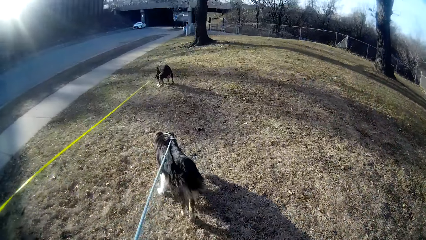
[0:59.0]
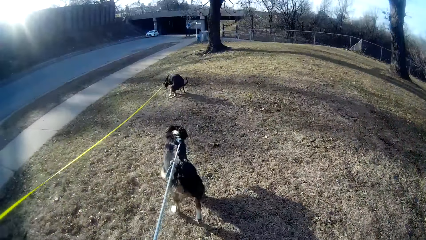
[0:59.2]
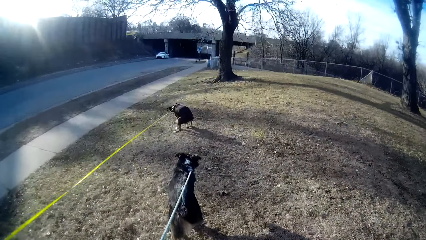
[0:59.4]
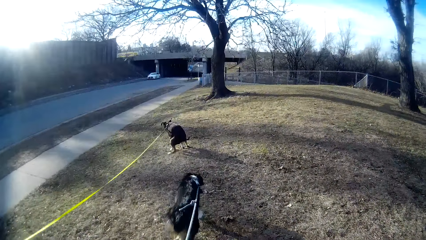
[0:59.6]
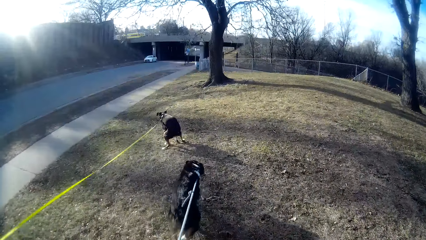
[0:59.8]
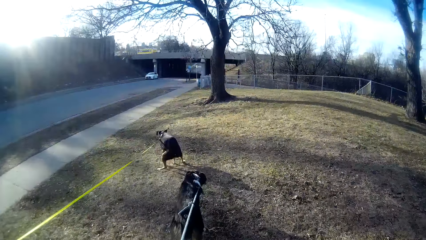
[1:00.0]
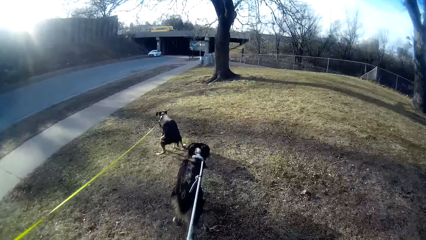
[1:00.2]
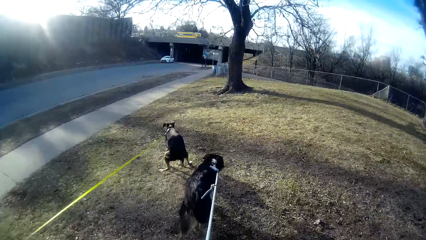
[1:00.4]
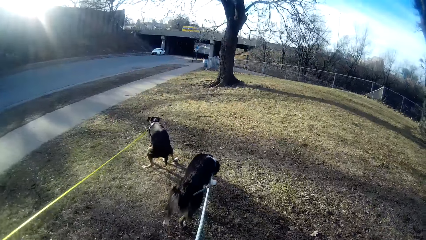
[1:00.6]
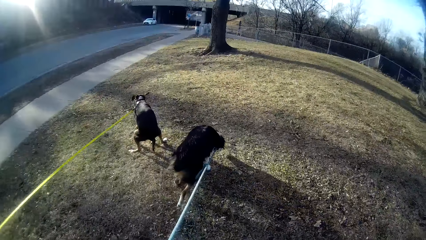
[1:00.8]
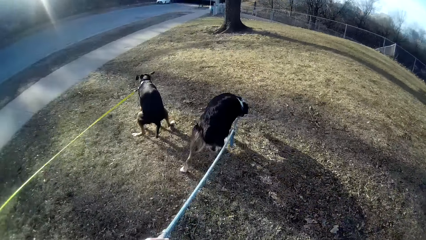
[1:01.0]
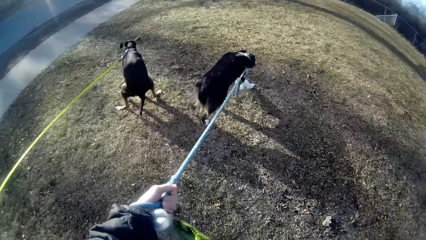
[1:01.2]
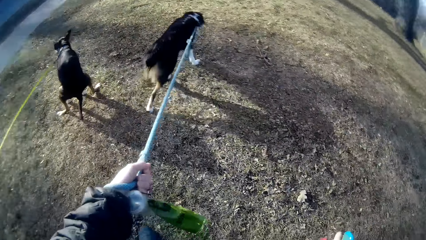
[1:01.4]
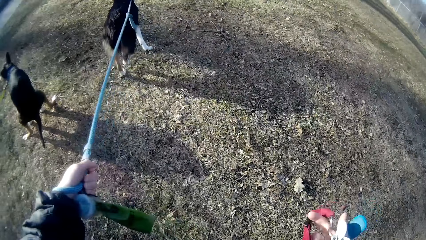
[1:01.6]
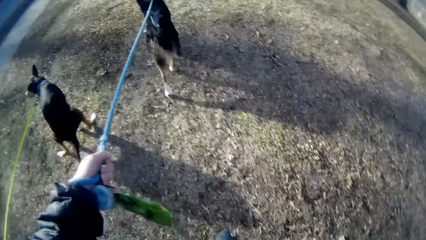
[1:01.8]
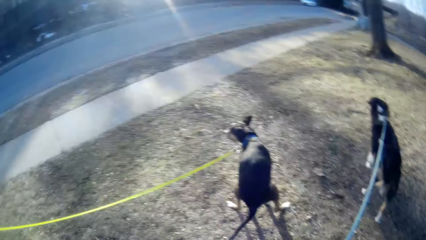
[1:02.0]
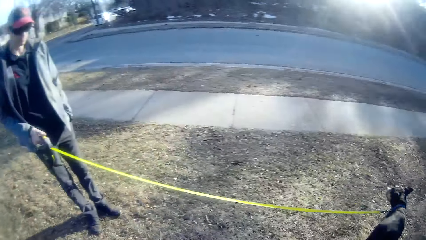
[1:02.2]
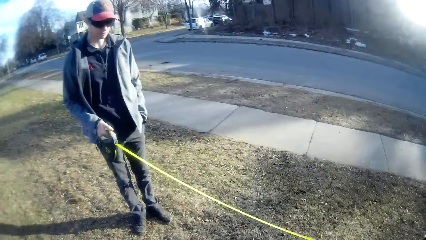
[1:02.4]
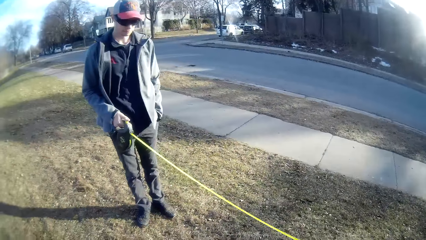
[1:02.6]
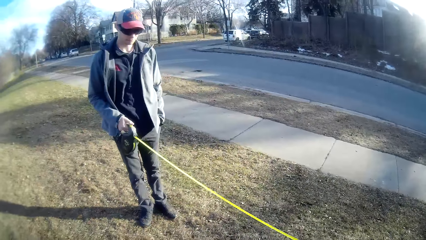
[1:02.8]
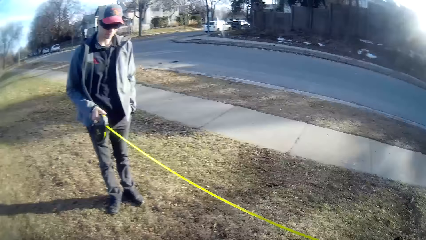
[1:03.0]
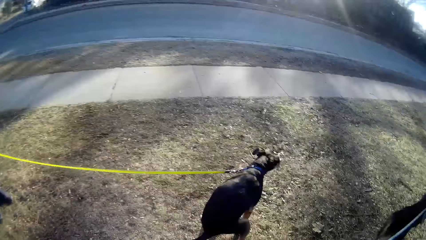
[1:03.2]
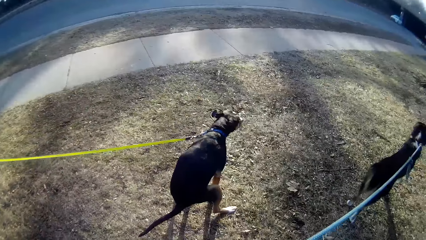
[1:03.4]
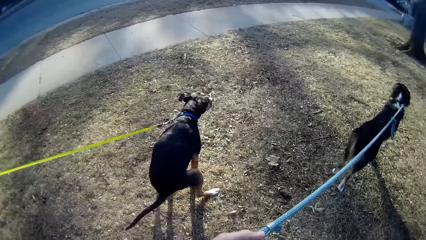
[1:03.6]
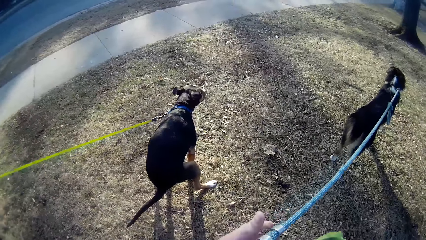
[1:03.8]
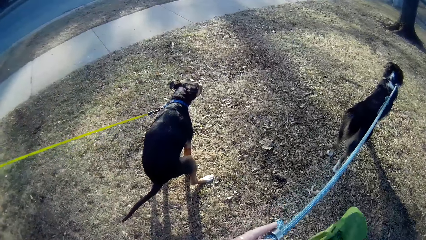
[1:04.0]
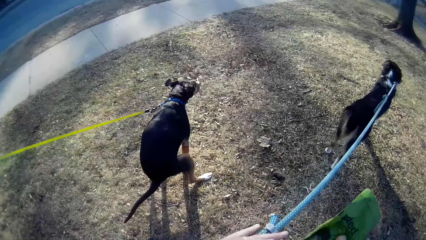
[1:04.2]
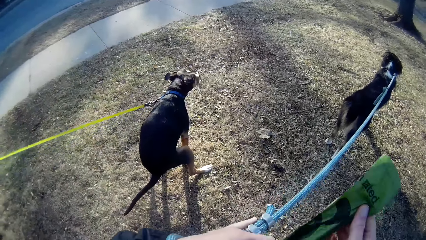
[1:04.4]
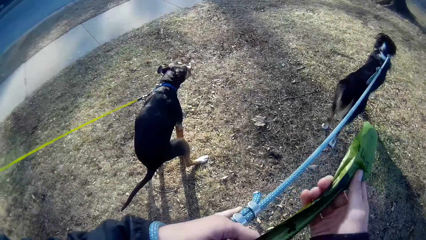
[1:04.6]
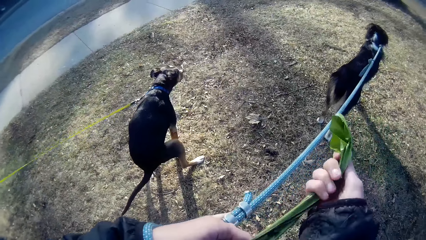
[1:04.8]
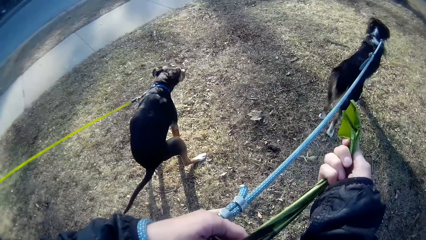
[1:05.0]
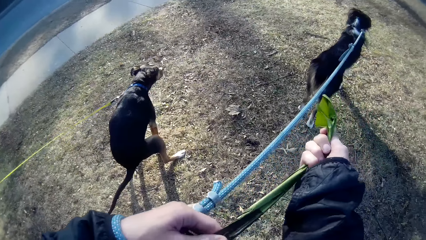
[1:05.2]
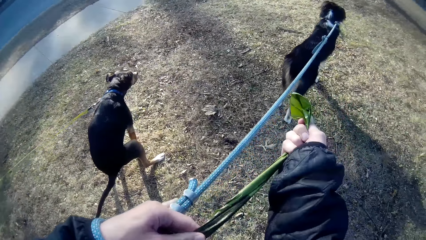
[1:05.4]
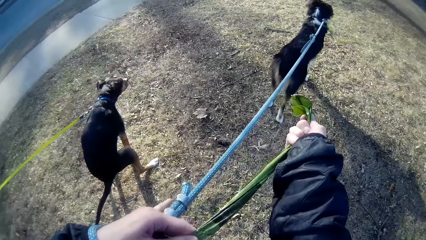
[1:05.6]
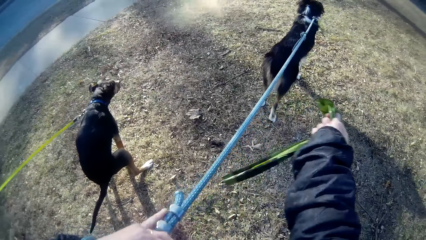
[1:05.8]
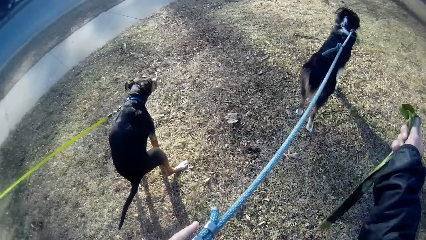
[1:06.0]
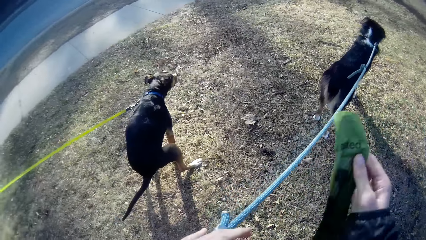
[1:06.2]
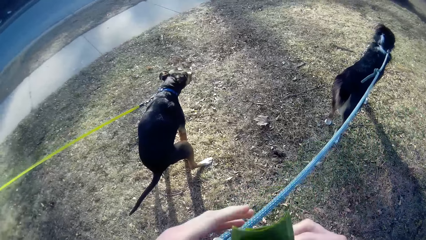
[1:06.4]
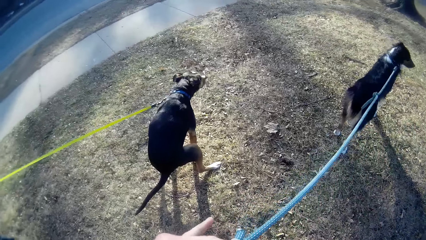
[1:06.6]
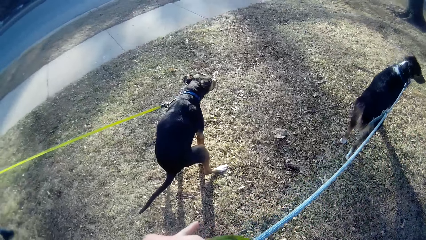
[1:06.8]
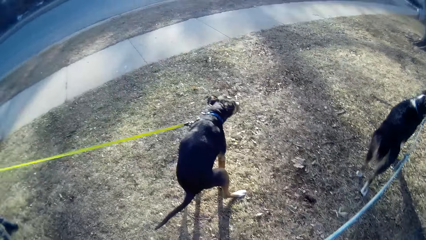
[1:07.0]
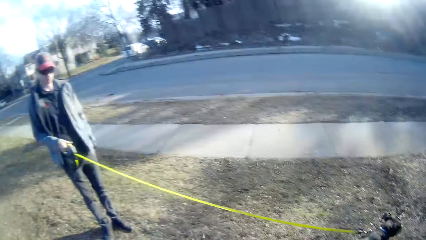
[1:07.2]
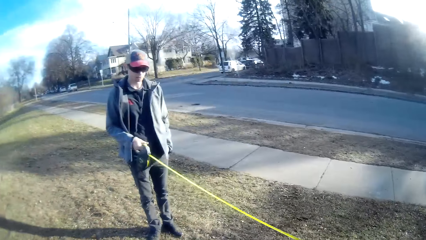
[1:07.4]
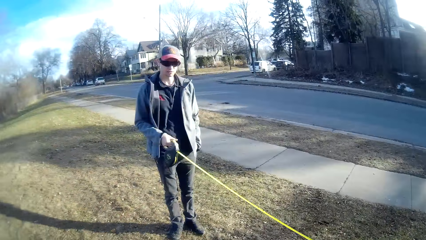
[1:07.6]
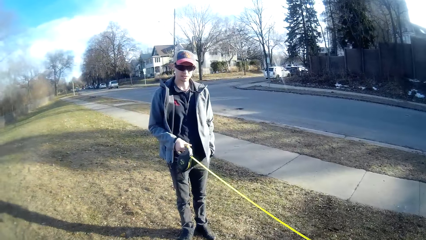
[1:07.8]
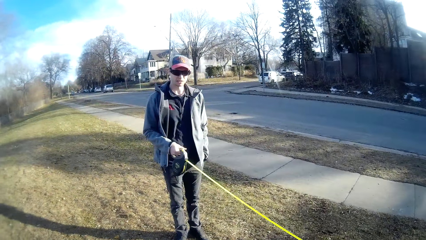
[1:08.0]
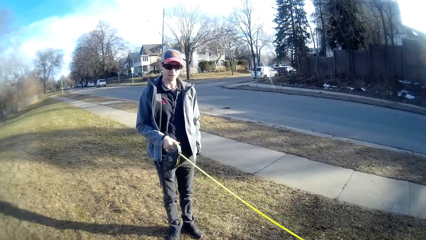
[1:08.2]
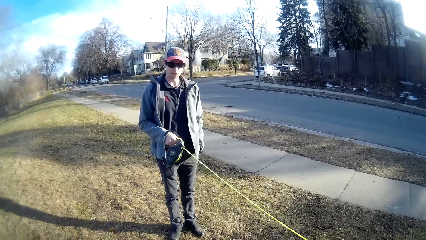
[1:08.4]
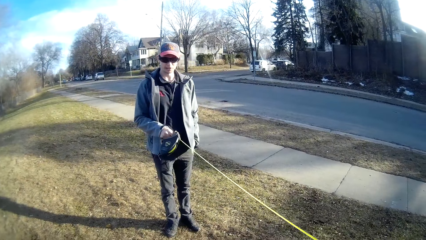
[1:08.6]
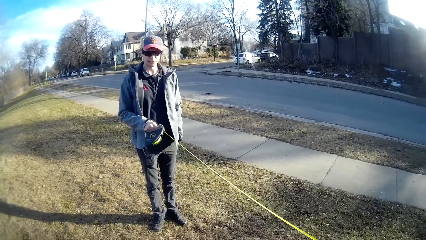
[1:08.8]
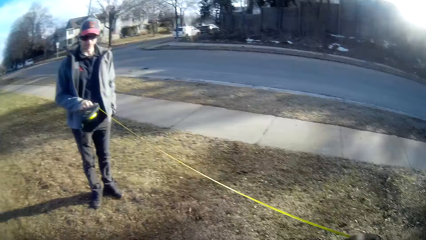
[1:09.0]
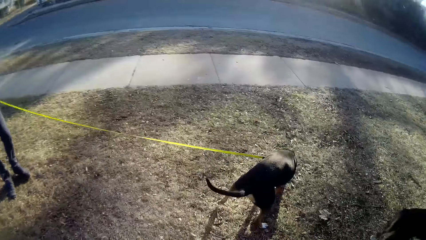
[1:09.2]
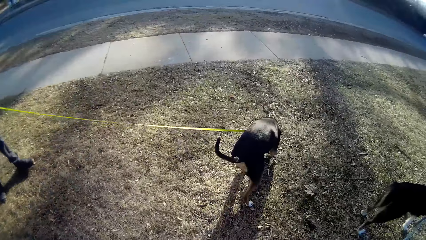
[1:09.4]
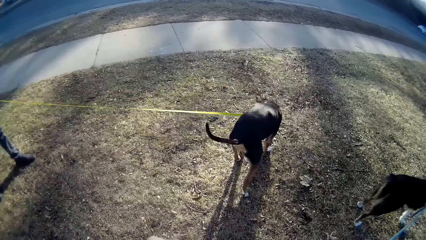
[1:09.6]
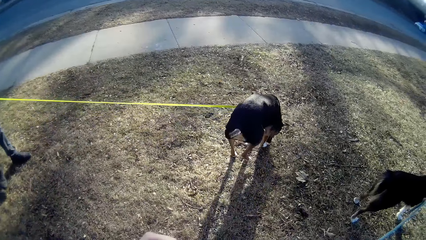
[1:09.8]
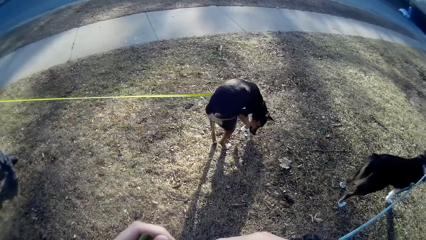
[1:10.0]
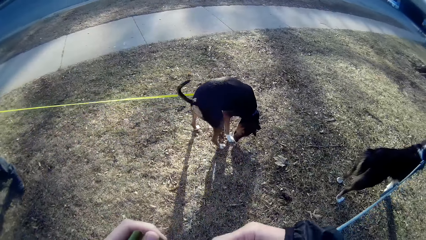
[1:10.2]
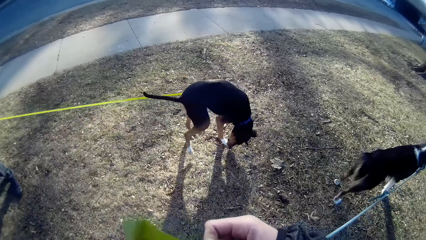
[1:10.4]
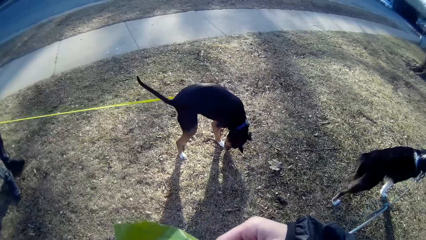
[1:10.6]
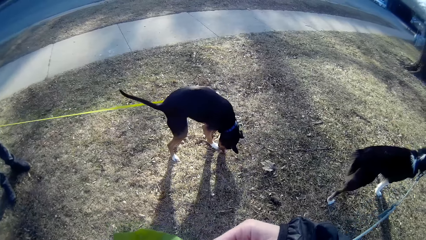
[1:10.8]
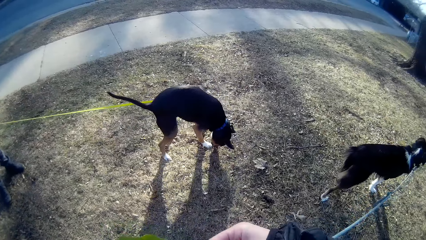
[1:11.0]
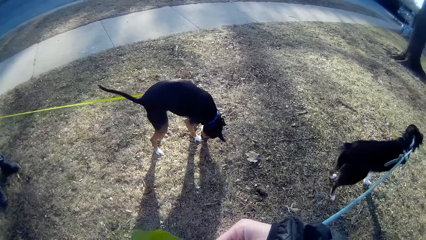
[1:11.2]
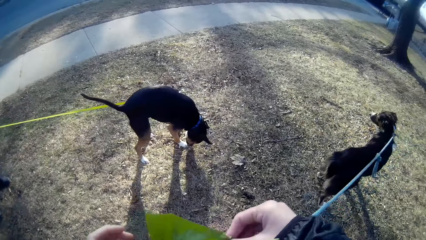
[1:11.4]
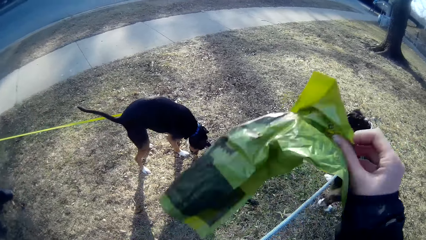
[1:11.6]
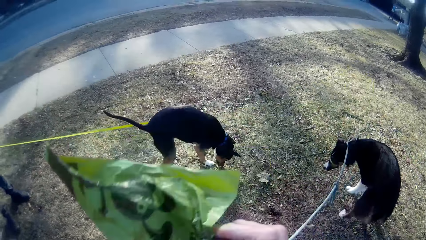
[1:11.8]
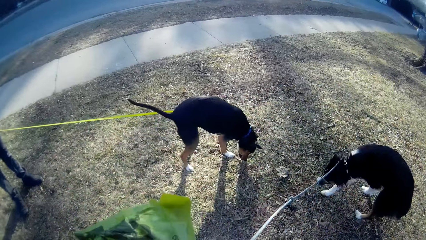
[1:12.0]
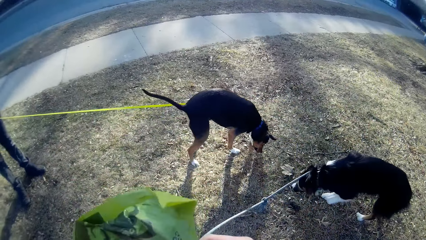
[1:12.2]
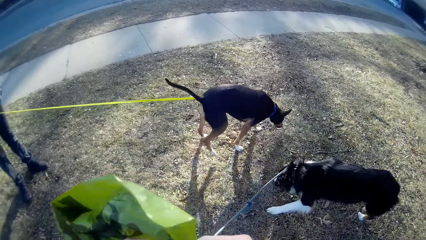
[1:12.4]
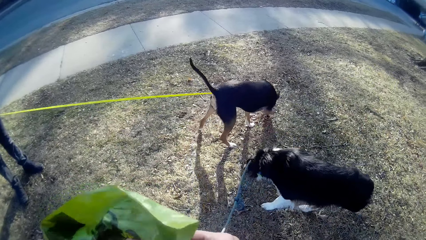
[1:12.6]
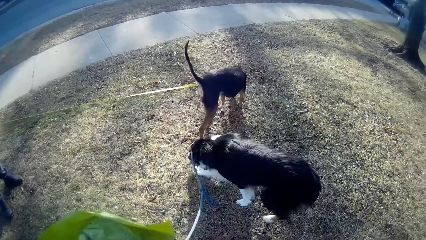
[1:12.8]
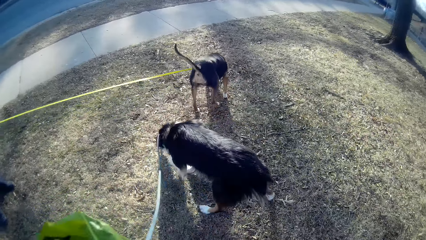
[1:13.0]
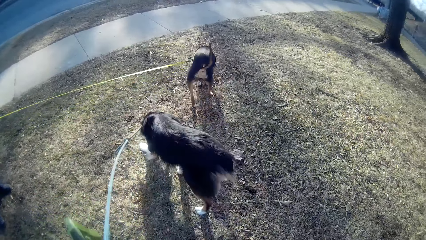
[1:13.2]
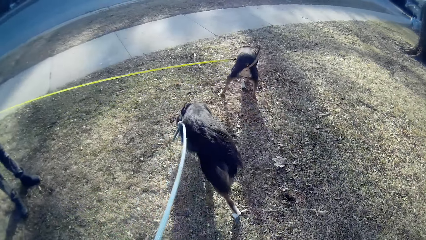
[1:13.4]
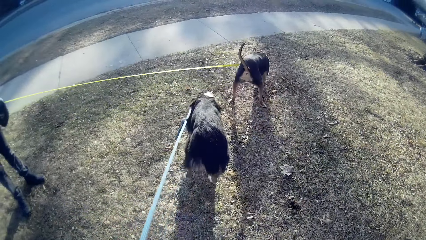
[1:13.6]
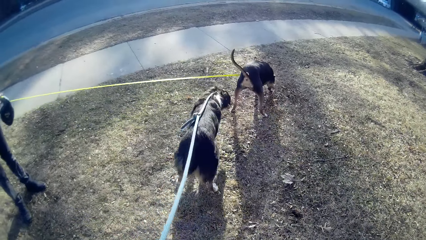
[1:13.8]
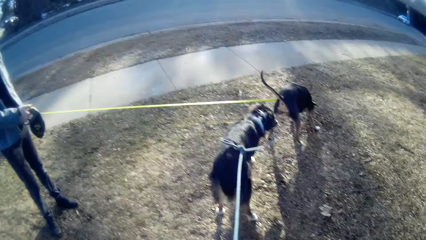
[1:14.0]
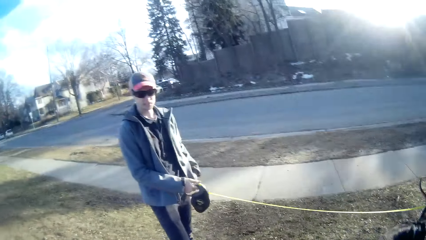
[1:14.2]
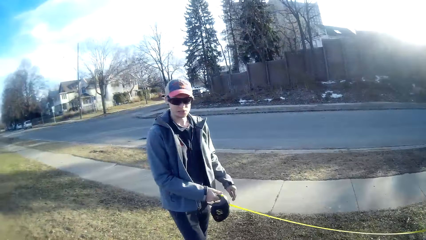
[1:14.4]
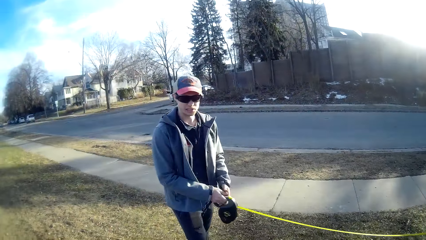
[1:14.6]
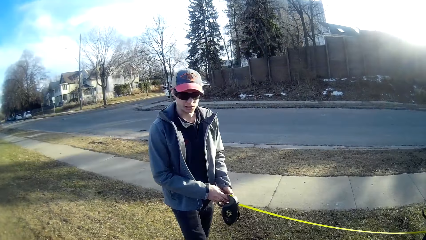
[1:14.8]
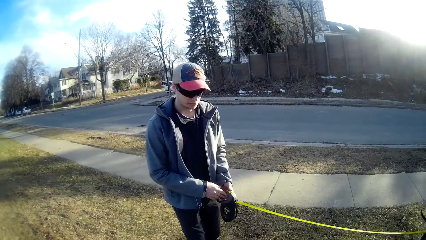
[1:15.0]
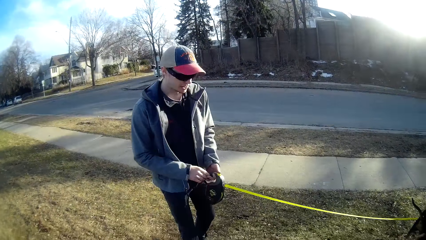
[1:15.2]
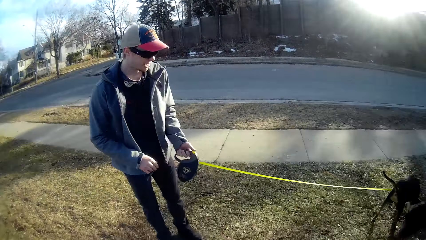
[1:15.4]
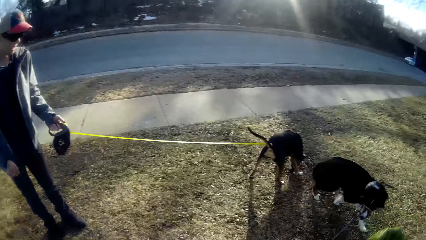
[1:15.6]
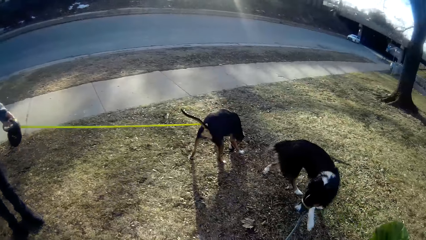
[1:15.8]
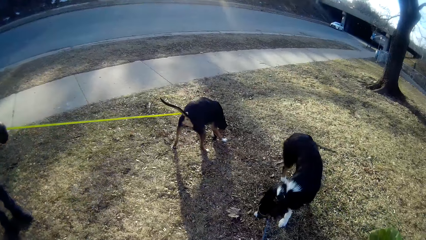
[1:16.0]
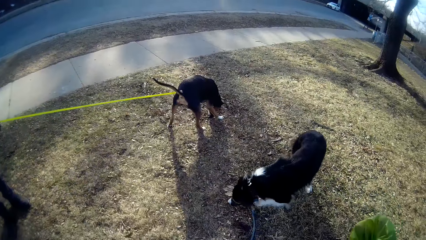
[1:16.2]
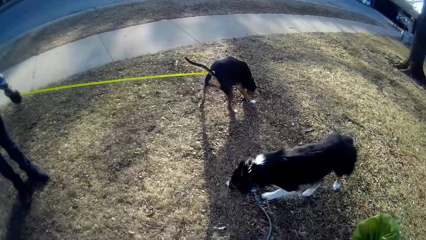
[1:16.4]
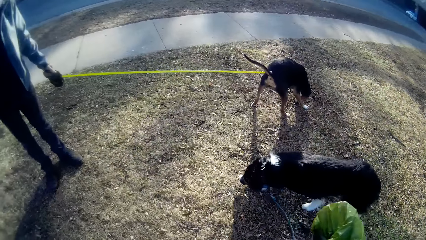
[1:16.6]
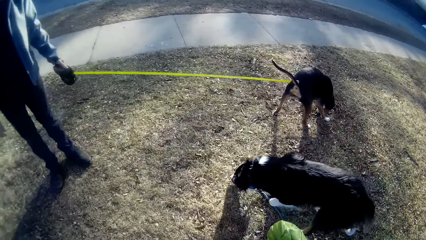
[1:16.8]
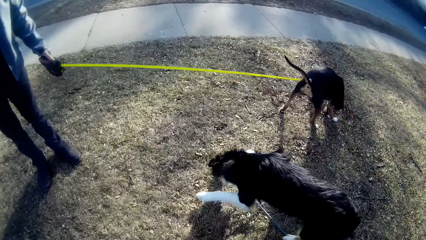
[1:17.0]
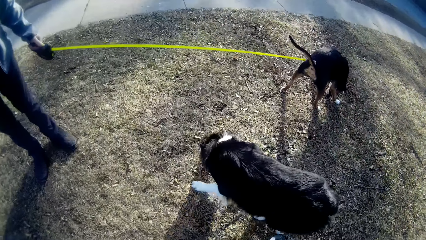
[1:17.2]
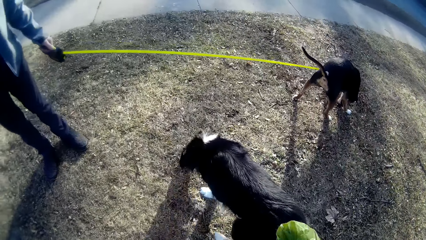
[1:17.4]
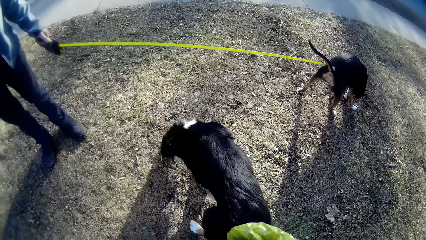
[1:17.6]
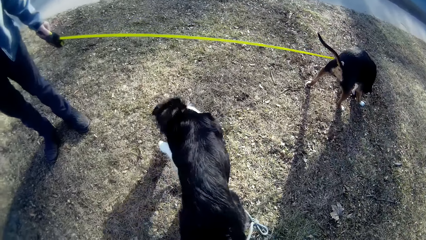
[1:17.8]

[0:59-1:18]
The dog urinates on the ground. The camera wearer looks at the person and looks at the dogs. He pulls out a nylon from his pocket with his right hand. He talks to the person. He looks at the dogs. He talks to the person. He looks at the dogs.
